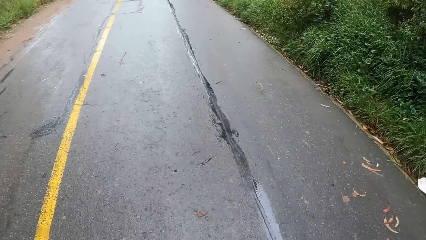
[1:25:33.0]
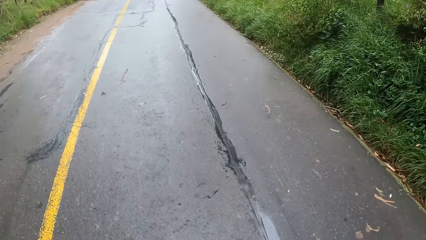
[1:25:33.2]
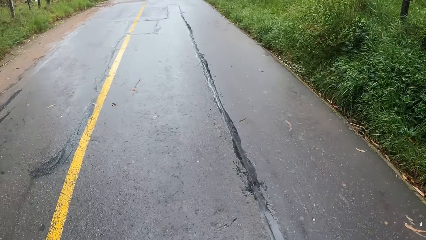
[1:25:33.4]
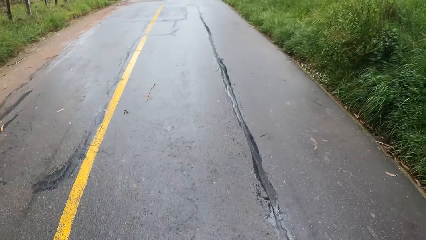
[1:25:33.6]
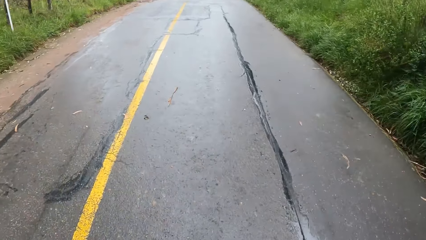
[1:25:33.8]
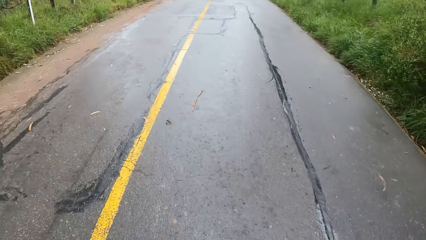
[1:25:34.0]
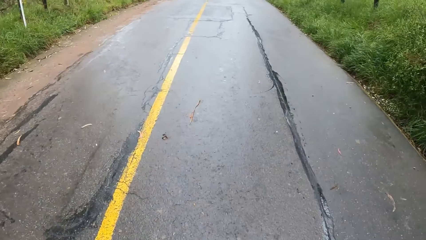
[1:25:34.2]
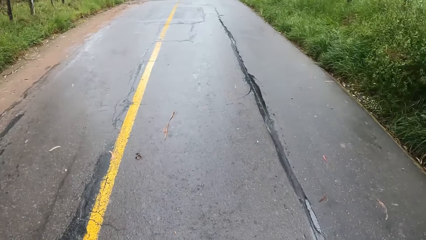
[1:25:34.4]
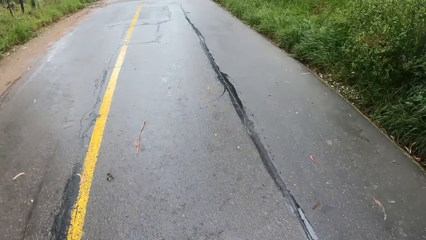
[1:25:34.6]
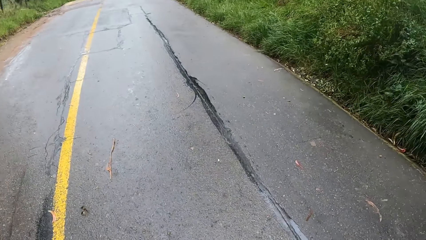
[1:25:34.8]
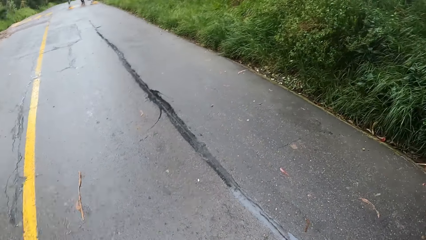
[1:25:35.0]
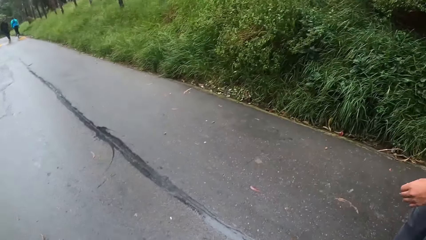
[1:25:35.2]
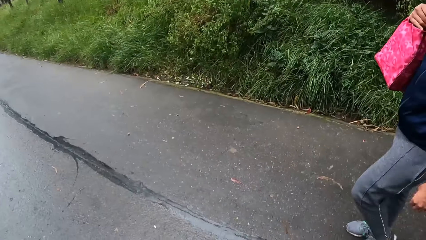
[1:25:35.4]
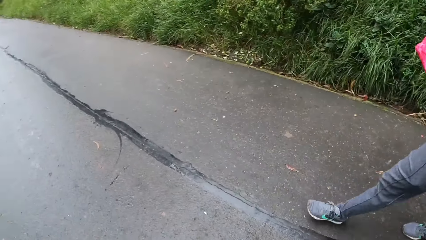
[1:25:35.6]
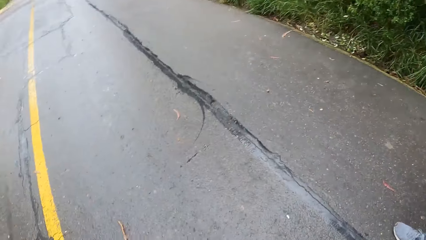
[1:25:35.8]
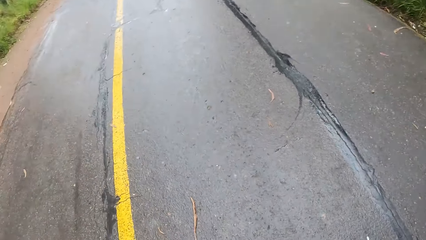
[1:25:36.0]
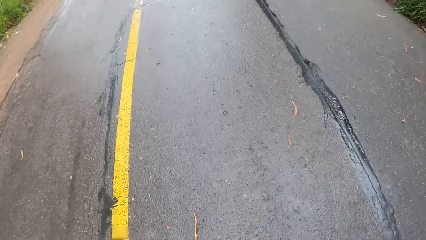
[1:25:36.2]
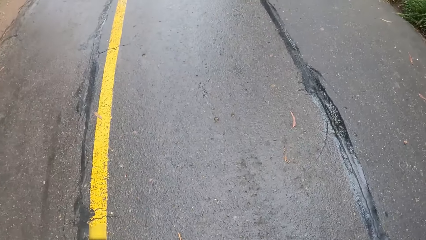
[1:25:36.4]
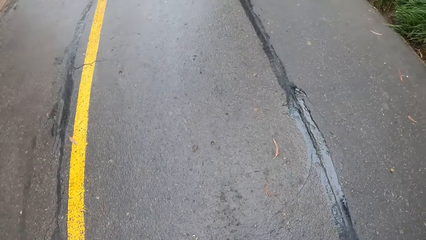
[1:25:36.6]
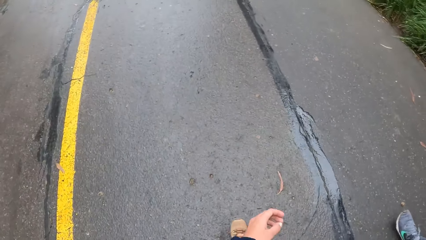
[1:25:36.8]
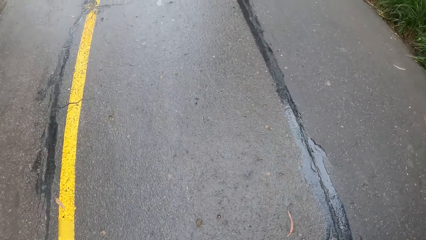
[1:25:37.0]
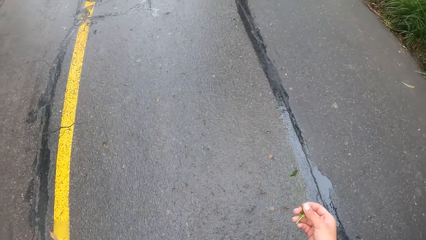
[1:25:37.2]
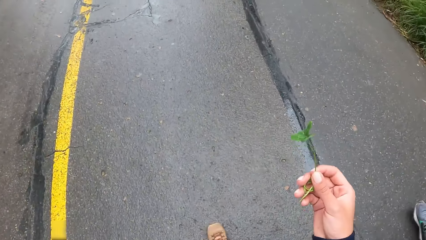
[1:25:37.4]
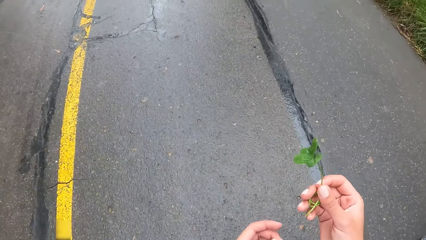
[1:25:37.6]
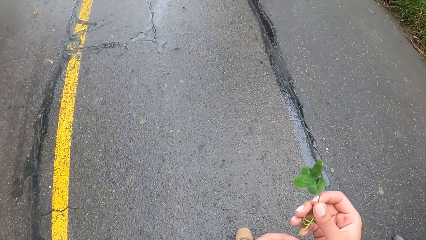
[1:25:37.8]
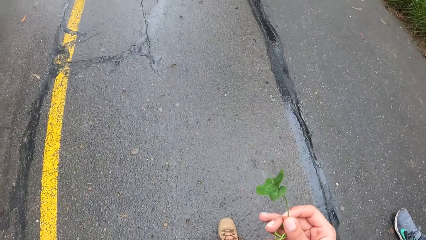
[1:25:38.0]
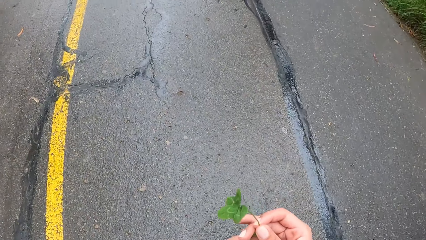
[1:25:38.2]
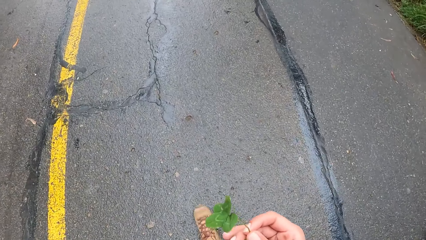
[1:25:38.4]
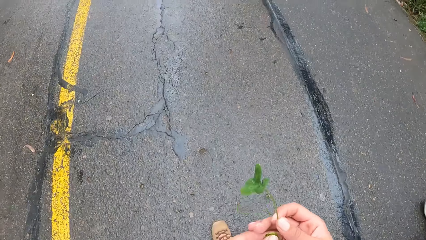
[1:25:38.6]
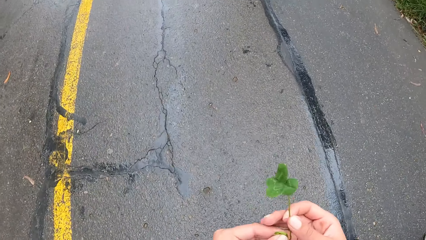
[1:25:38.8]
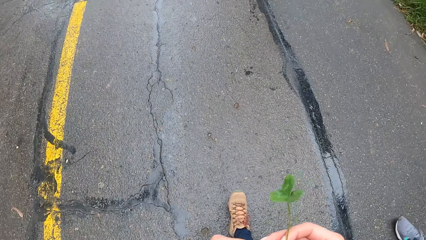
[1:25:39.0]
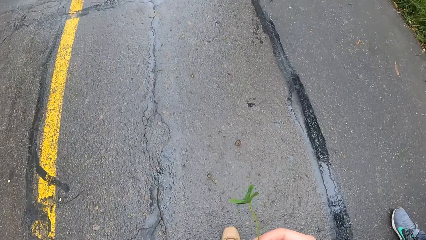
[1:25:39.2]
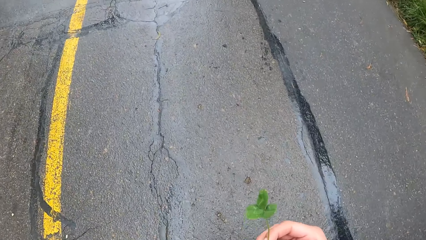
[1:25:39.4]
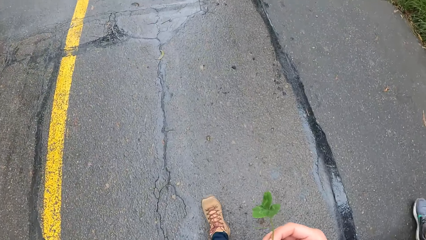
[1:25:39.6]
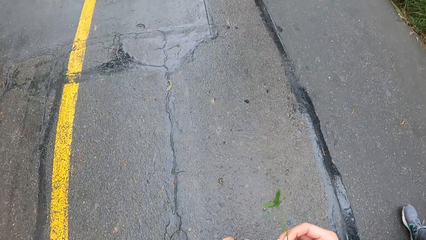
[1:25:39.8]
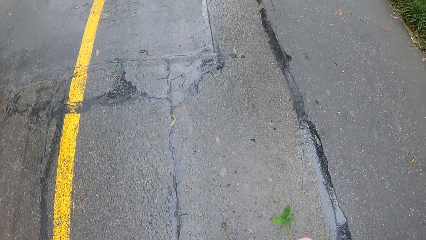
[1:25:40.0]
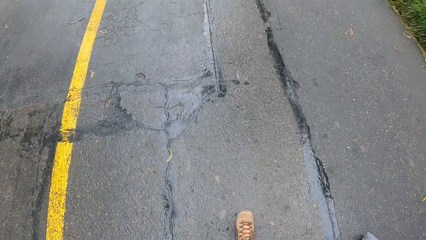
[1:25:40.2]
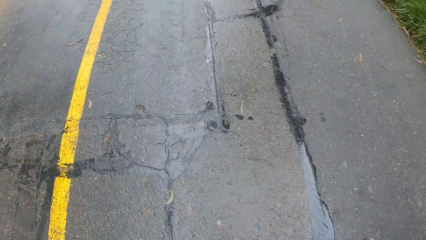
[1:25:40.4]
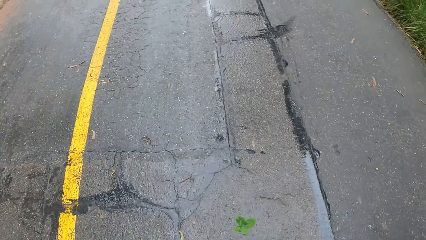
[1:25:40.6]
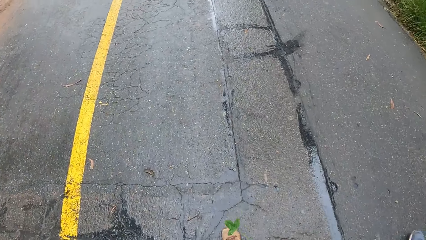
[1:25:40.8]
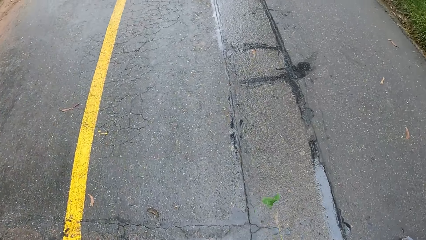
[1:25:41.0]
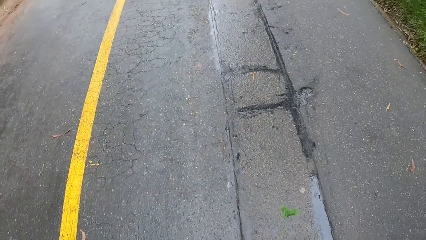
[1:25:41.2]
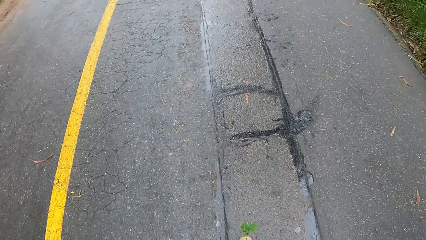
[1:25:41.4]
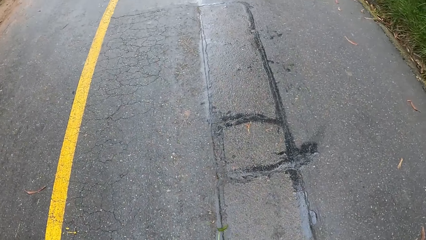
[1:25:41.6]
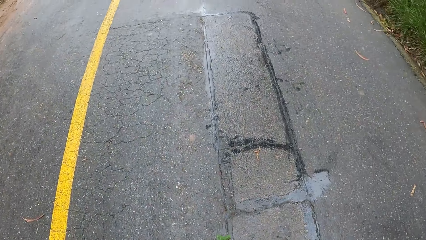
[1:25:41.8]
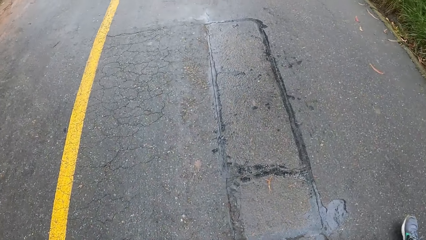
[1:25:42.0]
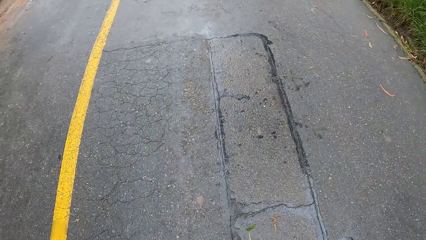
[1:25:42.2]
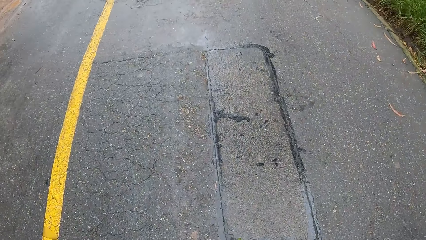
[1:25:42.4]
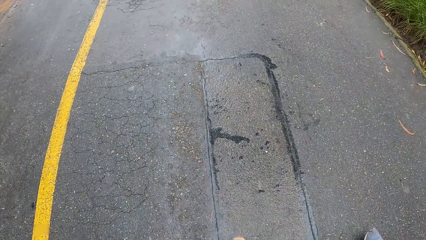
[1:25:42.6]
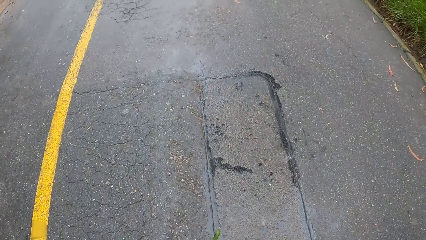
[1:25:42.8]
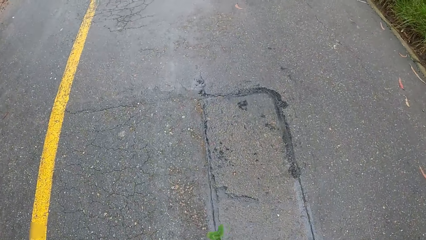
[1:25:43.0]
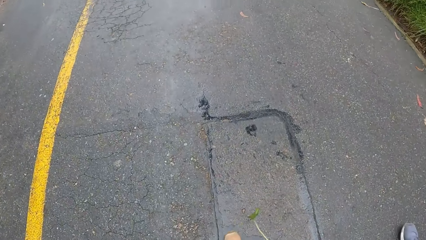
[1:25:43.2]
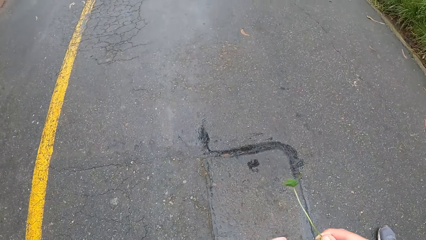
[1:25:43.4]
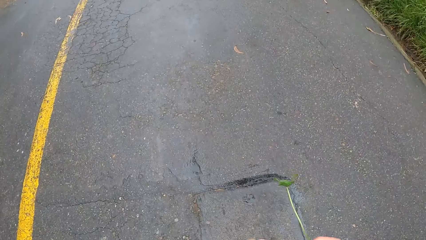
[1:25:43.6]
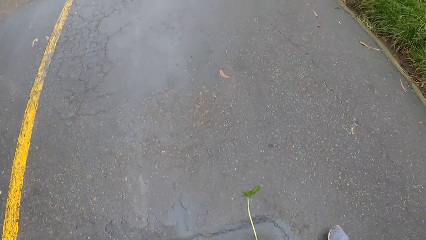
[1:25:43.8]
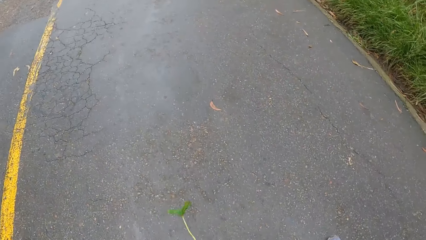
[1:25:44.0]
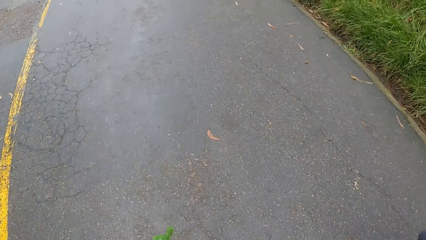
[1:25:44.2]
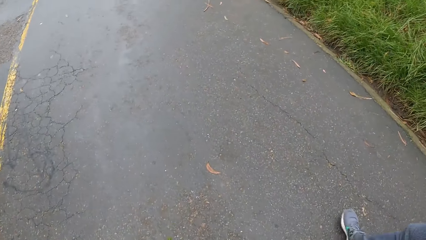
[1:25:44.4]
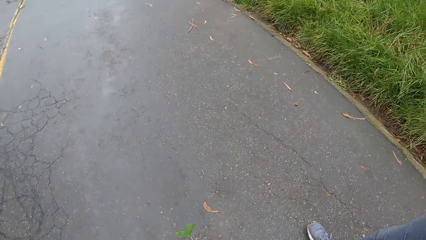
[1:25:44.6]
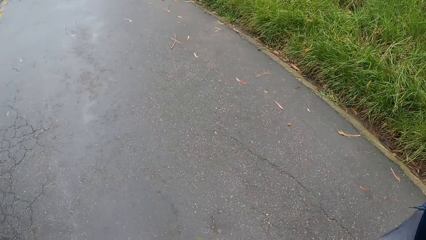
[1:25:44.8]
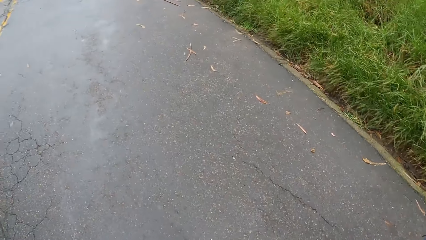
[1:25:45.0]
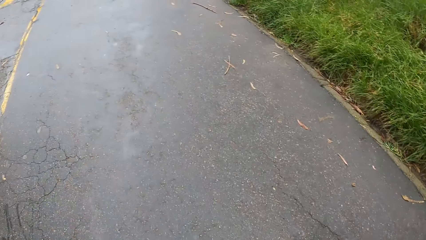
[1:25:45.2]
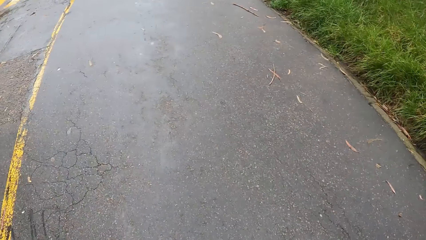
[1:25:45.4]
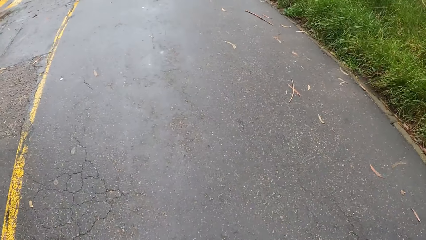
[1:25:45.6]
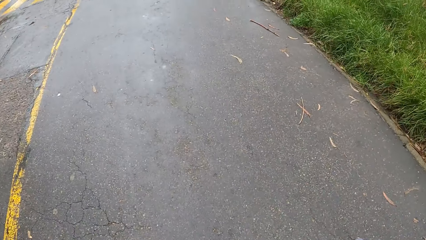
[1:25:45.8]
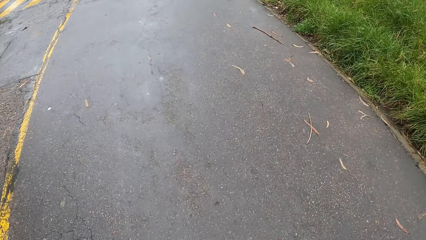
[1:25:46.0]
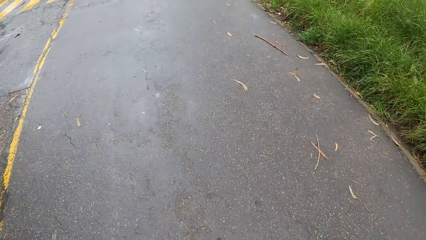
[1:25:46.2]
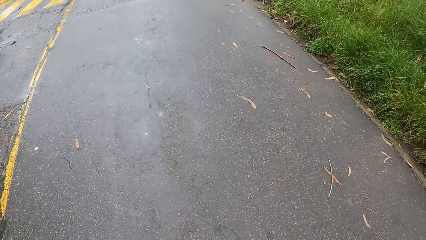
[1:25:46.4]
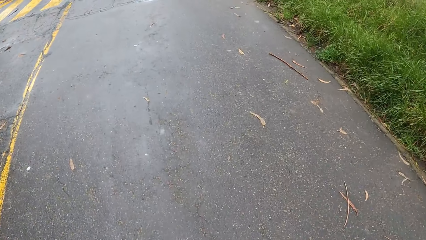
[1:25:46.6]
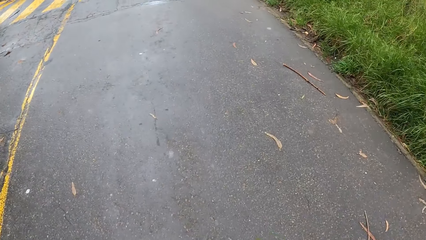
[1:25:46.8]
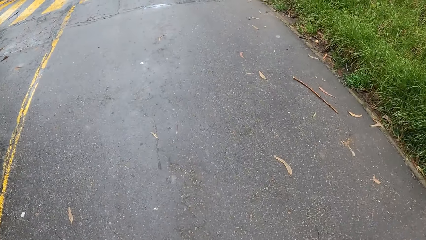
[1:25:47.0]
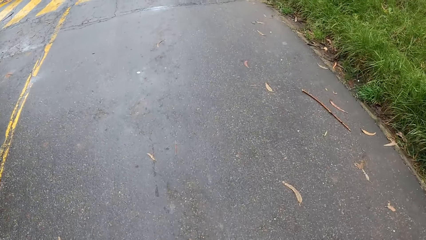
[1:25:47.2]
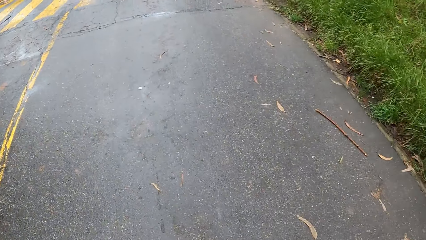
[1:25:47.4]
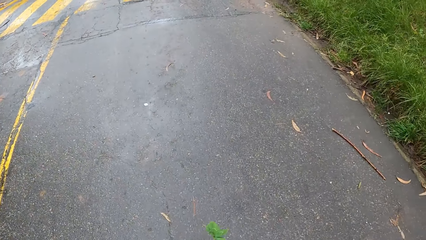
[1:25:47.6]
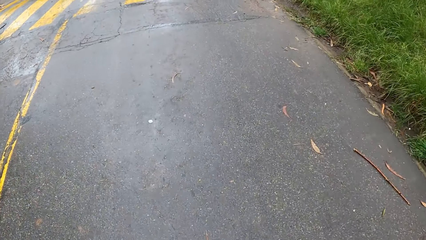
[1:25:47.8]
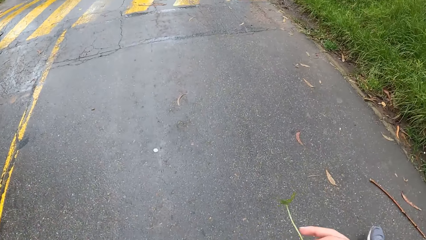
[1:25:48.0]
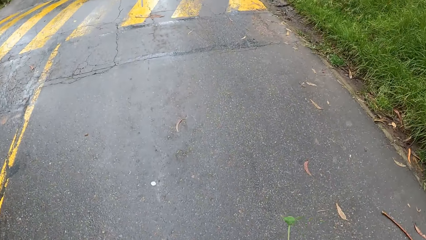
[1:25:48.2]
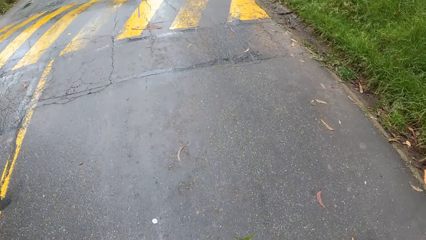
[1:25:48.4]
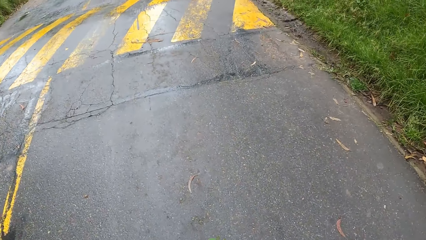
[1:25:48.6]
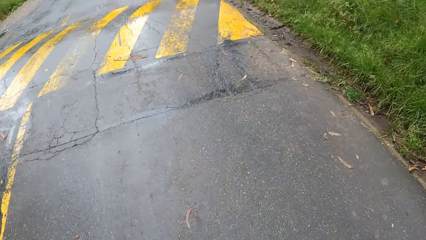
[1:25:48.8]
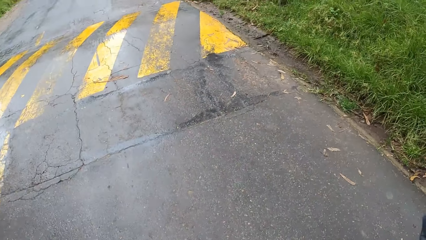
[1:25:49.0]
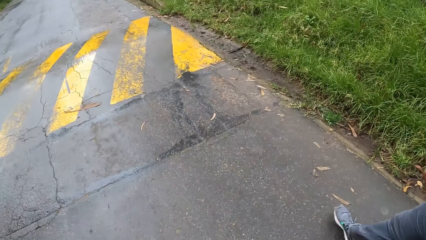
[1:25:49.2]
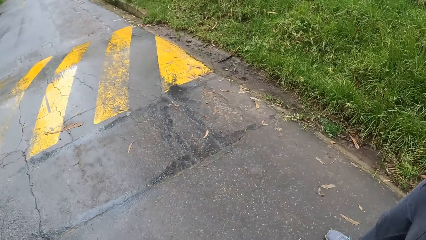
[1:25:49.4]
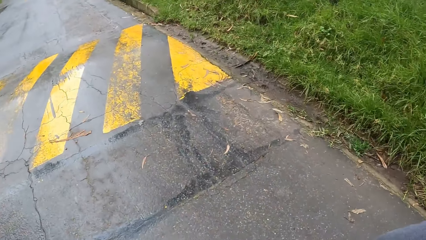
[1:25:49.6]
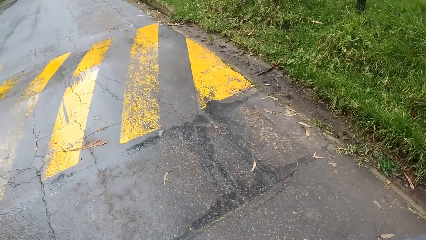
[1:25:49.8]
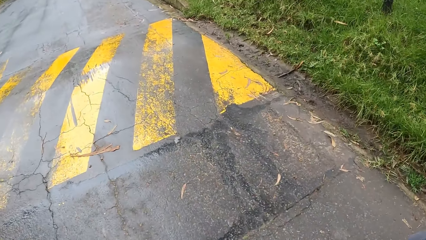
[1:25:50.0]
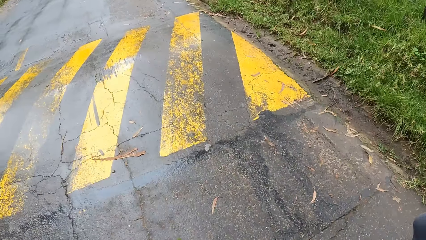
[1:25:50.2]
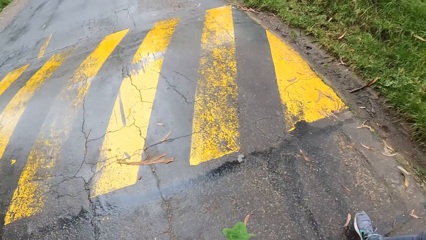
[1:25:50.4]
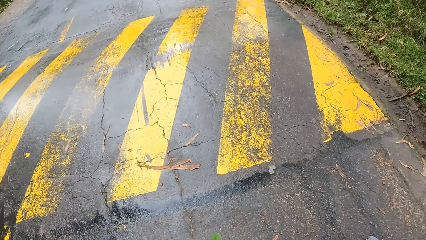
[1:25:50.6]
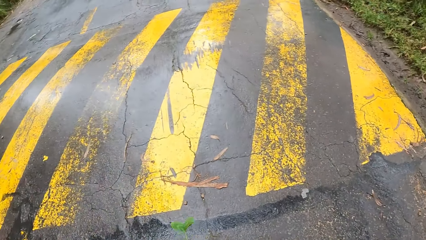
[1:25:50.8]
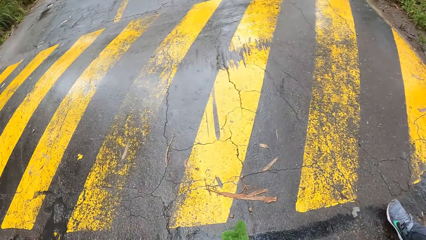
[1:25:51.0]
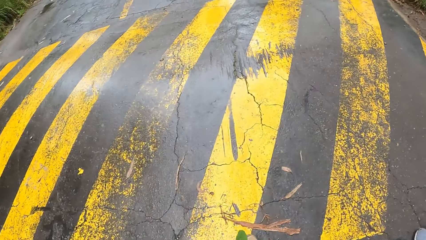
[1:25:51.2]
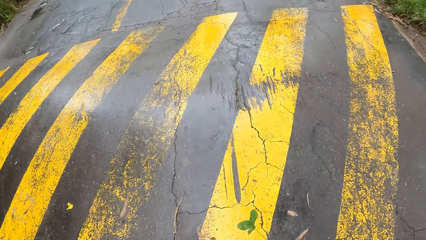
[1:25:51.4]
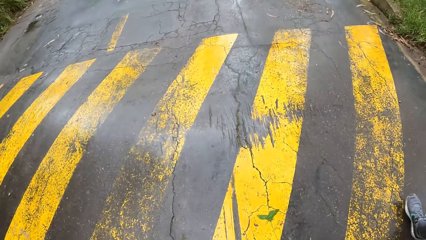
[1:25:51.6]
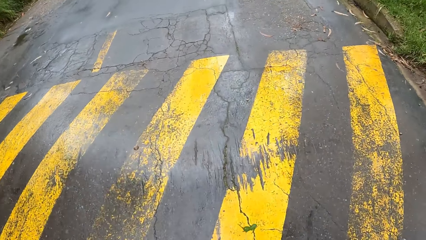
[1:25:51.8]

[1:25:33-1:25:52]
The camera wearer looks at a man. He looks at the leaf on his hand. He walks along the road with the man. He looks around the road.
